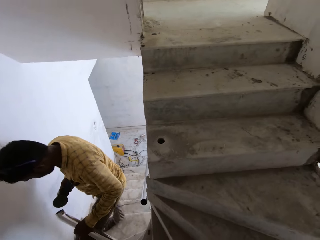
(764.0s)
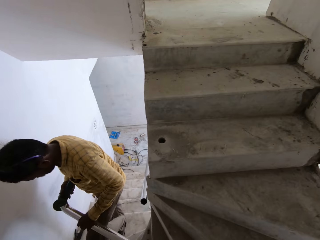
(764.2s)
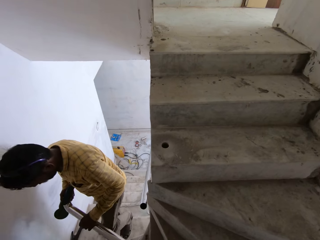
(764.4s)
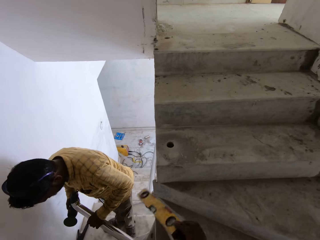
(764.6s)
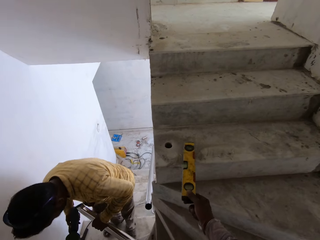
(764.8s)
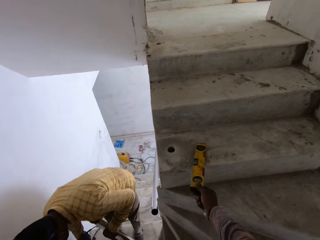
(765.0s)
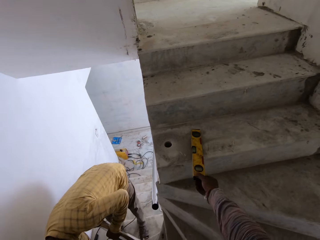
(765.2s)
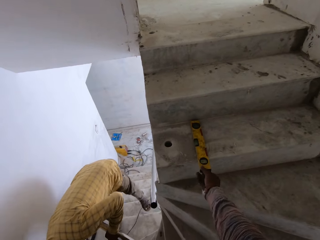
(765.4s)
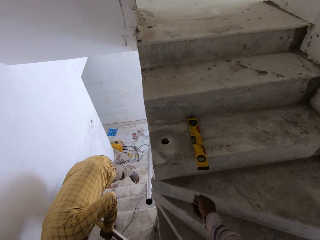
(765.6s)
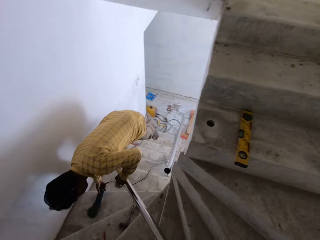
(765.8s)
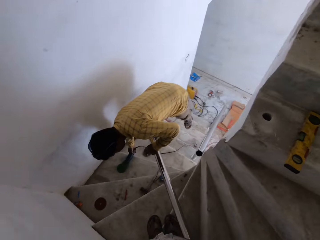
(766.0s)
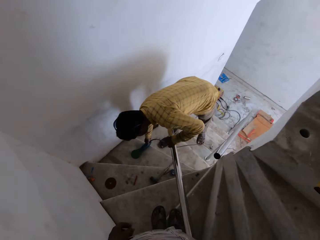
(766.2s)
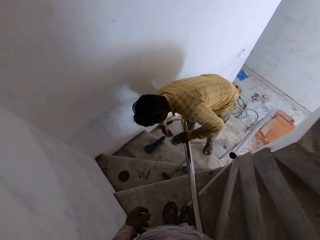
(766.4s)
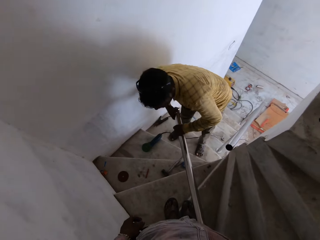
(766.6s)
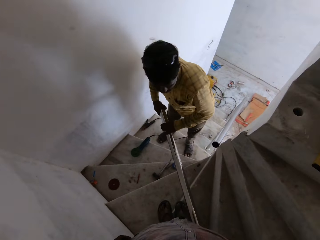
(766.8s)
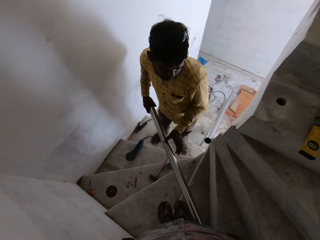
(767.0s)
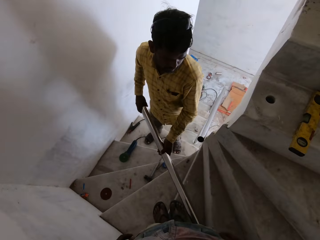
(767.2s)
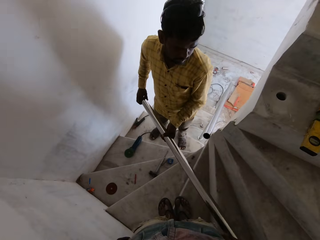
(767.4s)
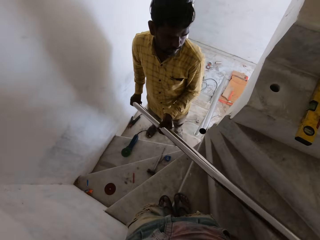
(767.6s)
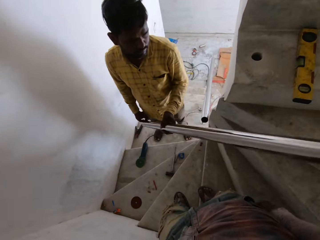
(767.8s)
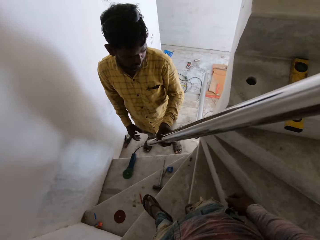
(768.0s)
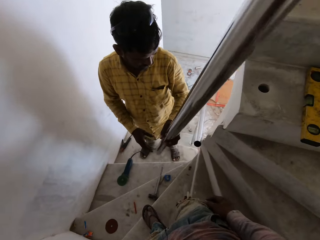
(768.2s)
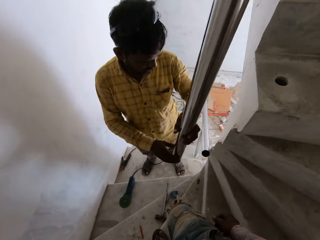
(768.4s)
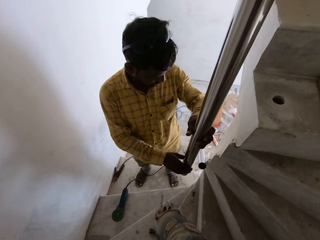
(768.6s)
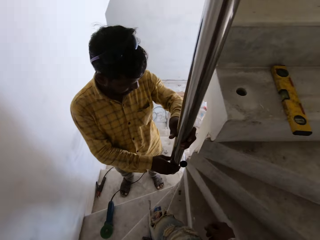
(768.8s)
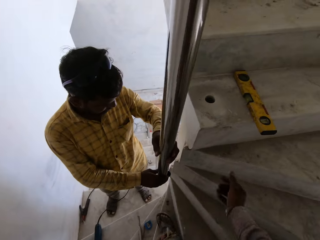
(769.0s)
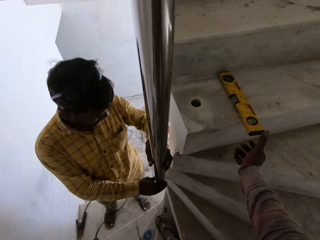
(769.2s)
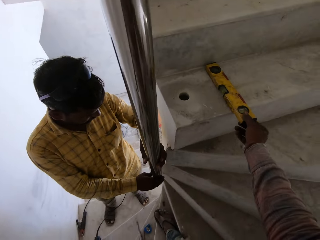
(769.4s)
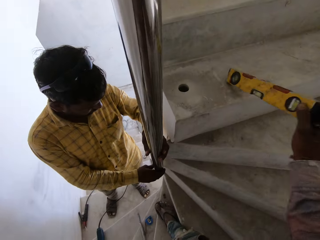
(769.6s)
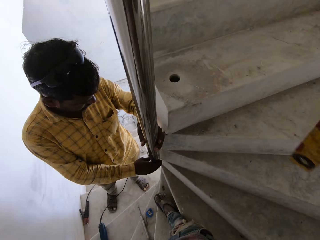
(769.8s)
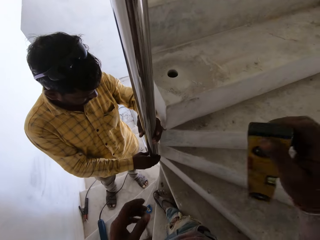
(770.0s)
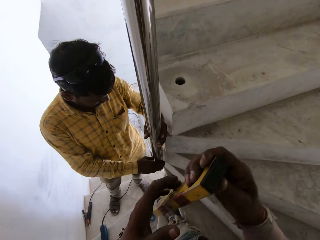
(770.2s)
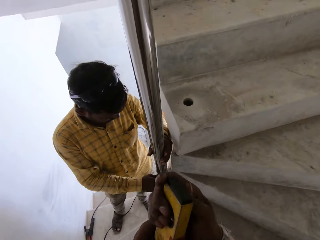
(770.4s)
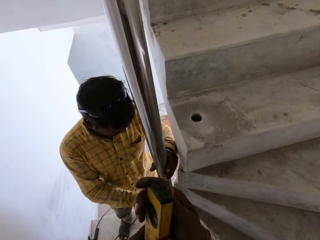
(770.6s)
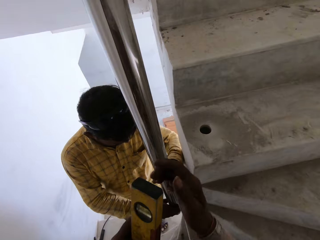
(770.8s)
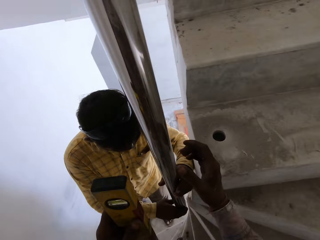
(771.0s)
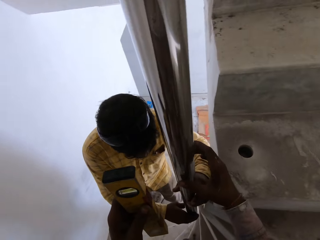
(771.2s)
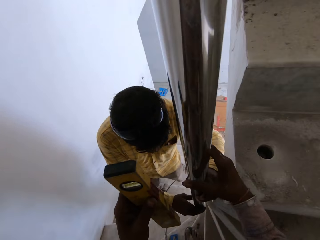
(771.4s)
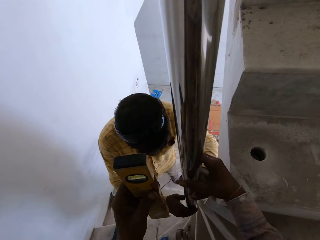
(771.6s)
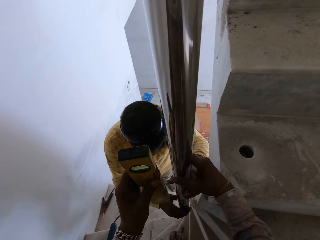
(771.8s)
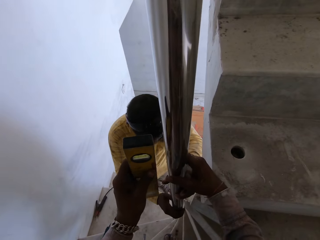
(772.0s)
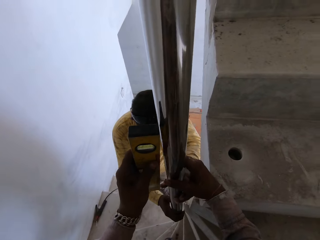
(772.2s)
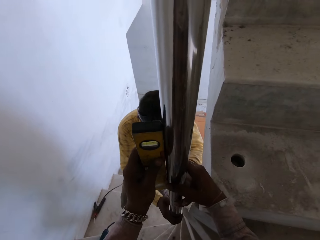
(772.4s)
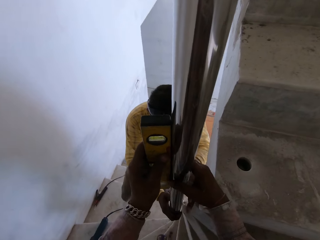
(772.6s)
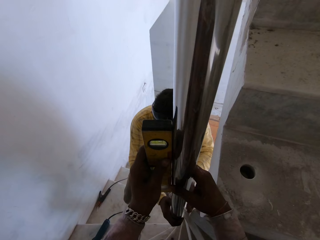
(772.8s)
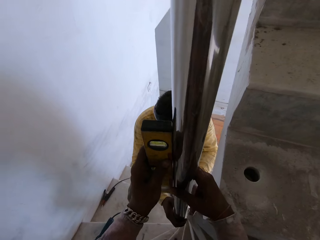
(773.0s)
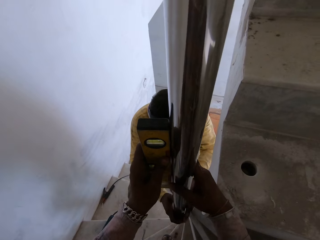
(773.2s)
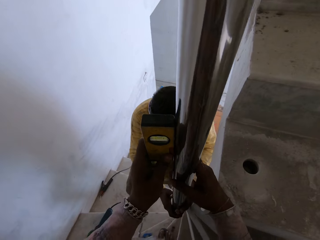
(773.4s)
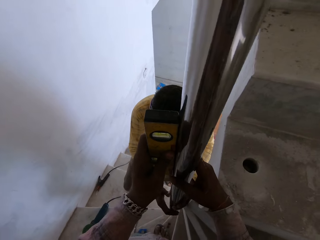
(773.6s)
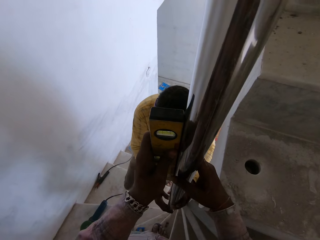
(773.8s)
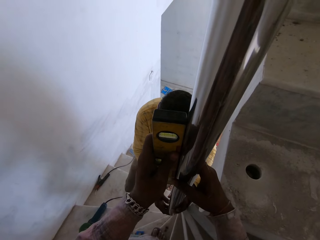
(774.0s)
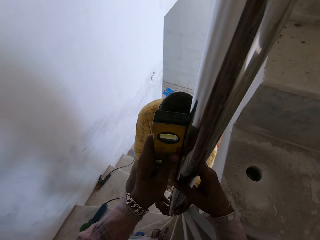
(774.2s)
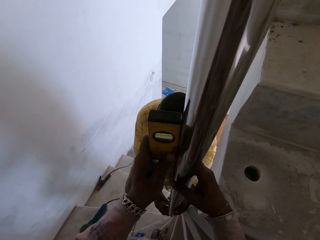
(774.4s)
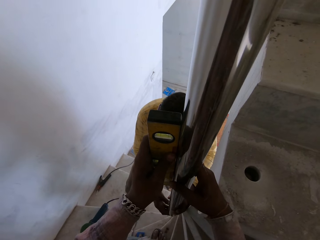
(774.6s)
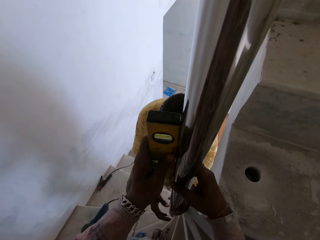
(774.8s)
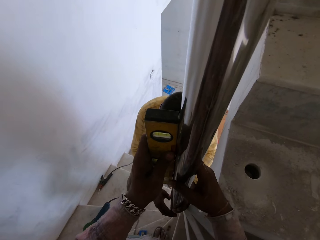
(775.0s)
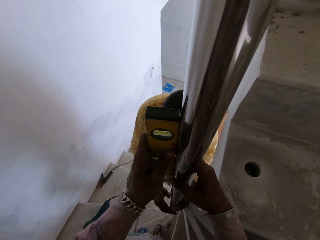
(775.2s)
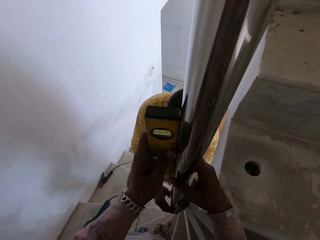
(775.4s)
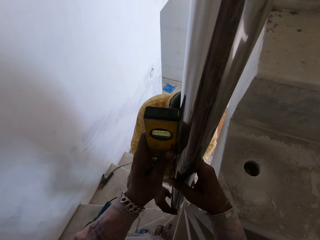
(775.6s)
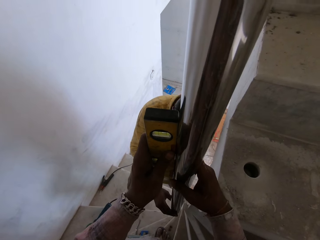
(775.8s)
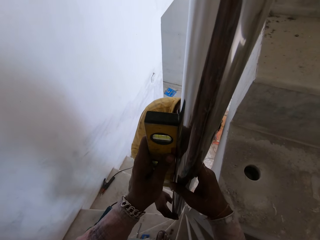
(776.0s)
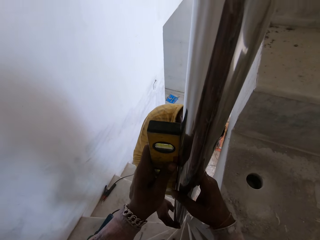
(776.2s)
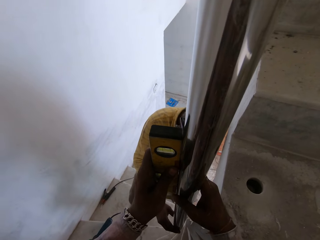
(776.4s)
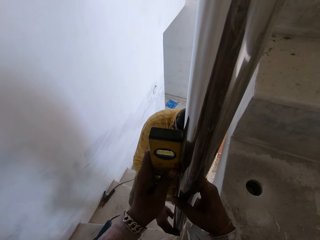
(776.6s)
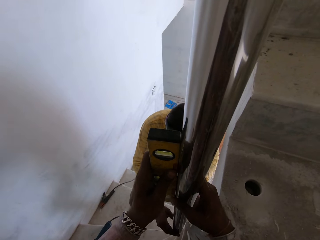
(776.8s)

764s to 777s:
The camera wearer drops the leveler on the staircase with his right hand. The man drops the smoothening machine on the staircase with his right hand, picks the stair rail from the staircase with his hands and places the stair rail on the staircase with his hands. The camera wearer picks the leveler from the staircase with his right hand. He passes the leveler from his right hand to his left hand. He places his right hand on the stair rail. He places the leveler on the stair rail in his right hand with his left hand. He measures the metal.

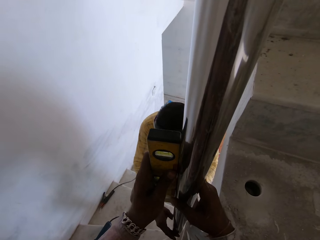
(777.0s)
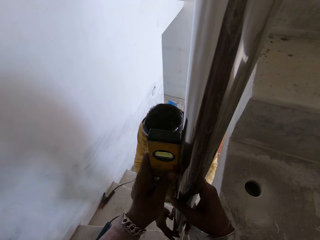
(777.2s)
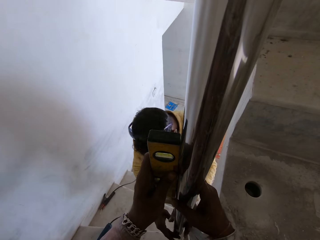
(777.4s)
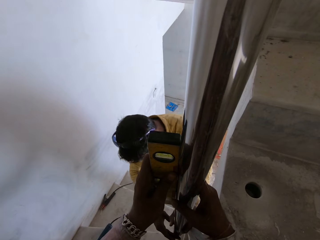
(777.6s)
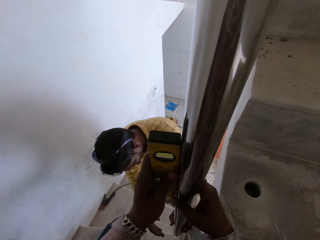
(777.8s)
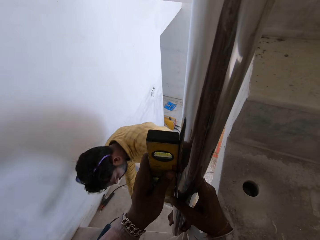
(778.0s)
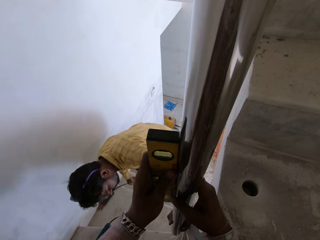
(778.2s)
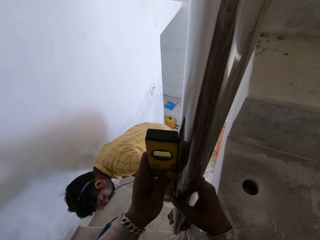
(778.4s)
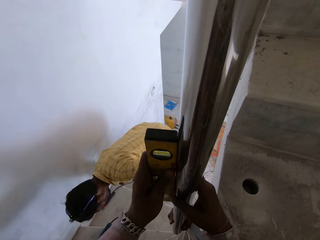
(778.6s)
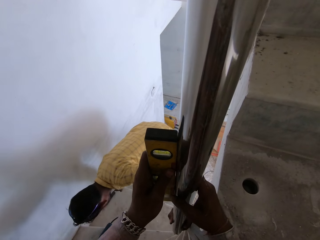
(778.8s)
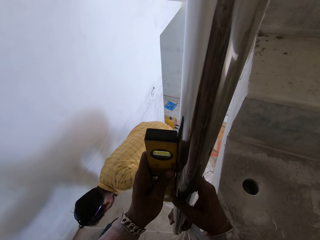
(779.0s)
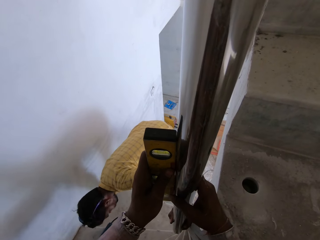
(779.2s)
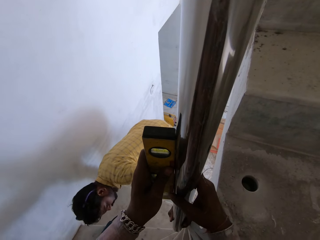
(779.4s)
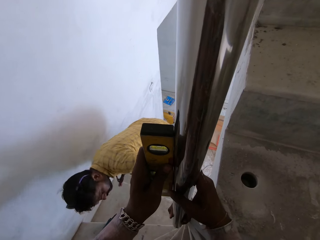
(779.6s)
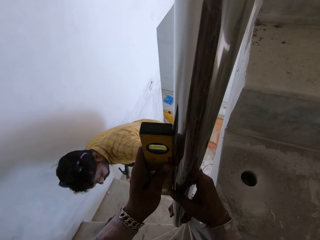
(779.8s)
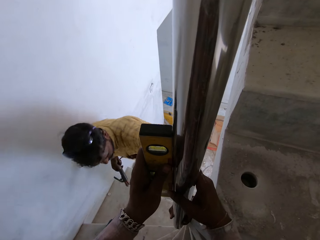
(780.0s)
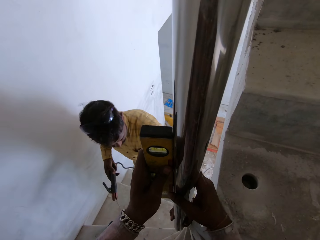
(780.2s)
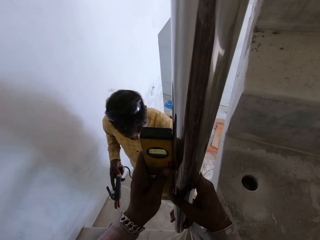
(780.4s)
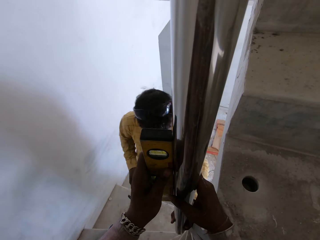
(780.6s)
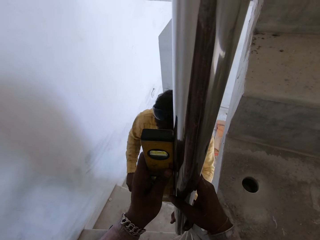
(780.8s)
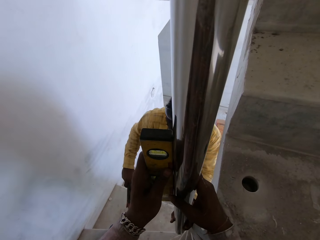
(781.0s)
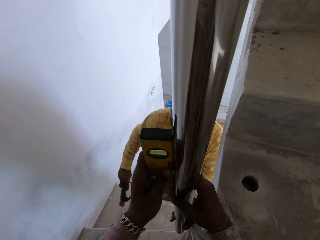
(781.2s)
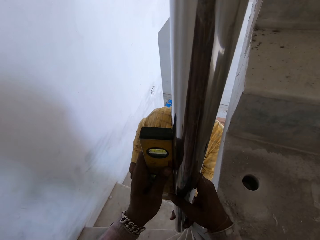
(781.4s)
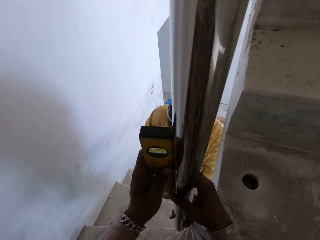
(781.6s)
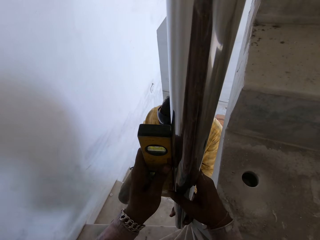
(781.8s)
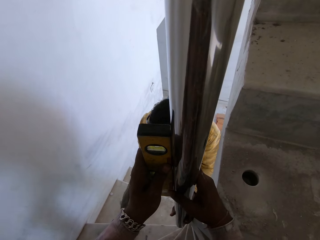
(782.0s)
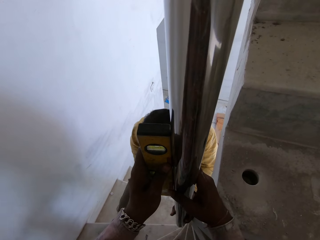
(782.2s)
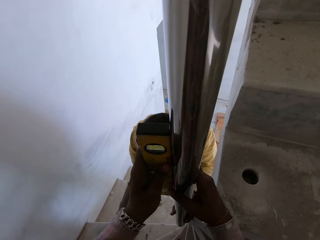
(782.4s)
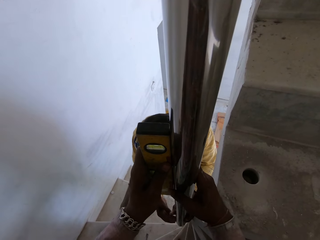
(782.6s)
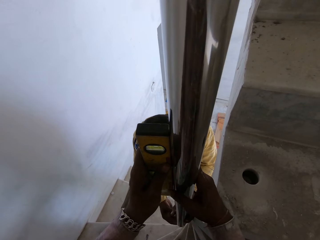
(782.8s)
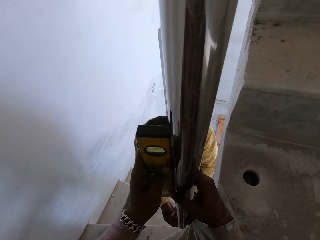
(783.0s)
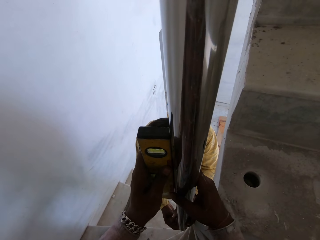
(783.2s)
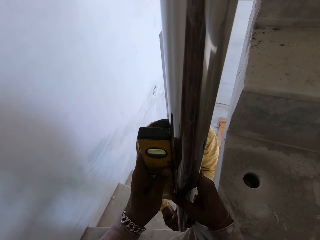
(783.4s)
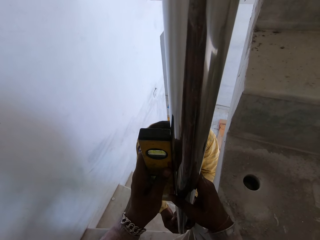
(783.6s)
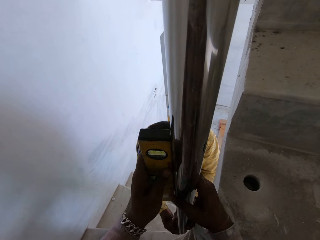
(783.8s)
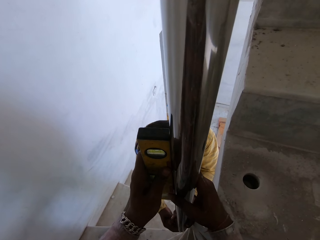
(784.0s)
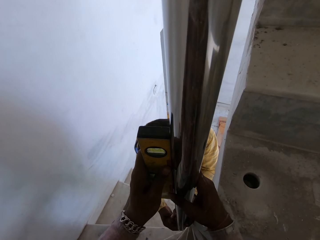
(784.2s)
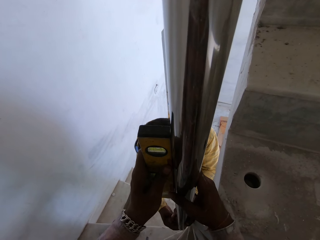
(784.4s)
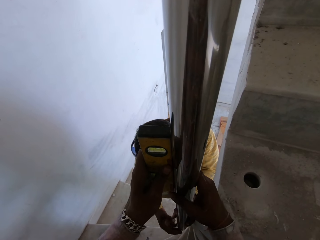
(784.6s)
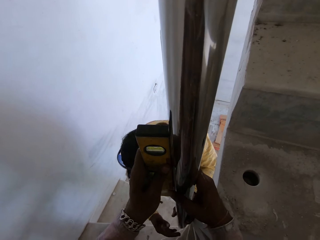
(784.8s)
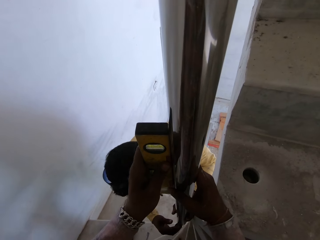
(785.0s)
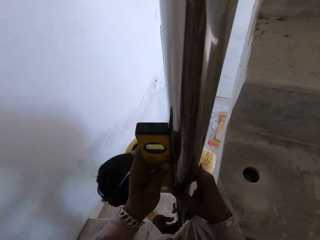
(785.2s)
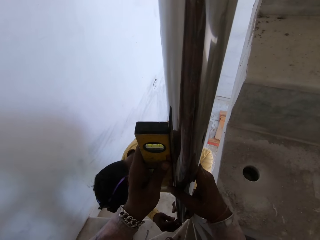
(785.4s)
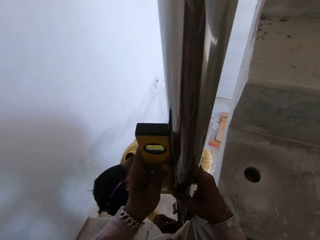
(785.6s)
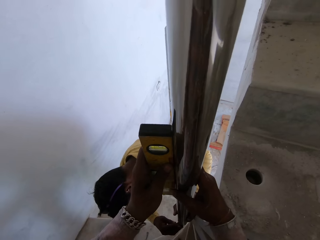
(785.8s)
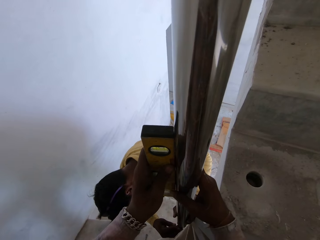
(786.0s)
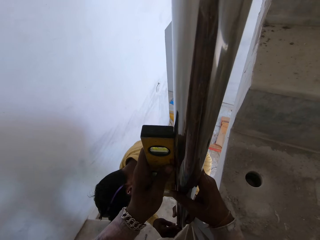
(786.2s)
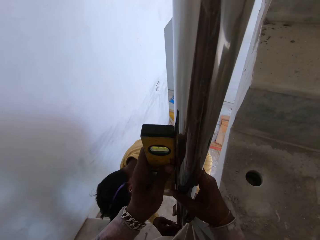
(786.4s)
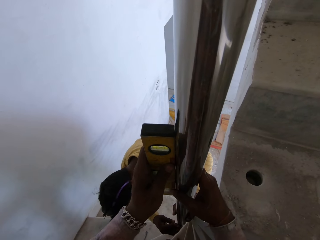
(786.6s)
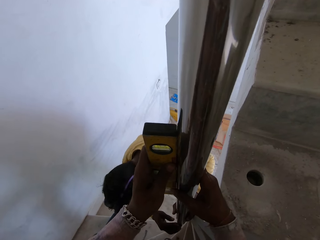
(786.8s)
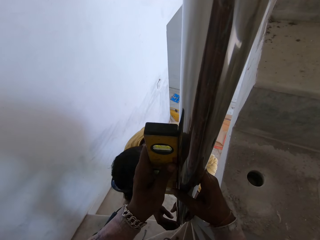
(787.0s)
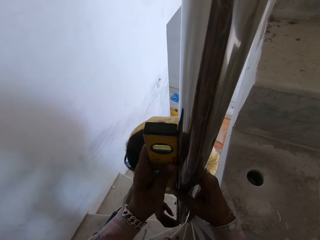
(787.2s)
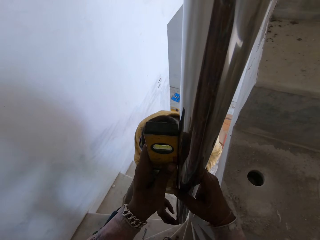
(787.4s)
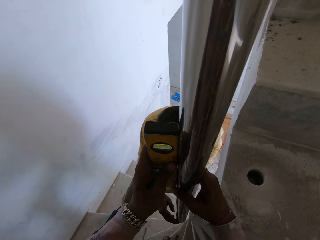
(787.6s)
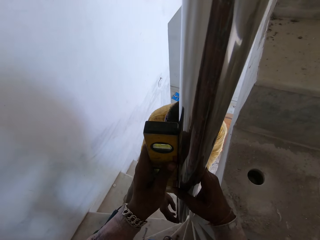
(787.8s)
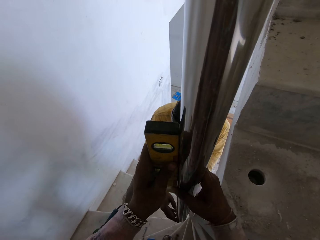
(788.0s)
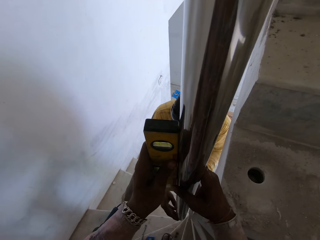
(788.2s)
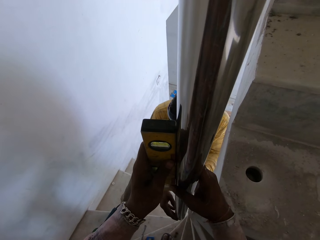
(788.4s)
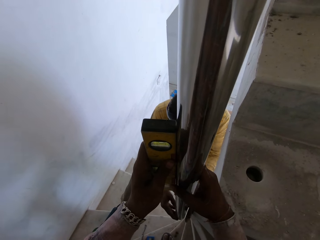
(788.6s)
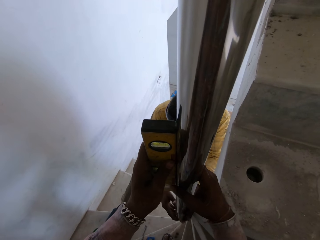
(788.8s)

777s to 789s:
The man picks a welding machine from the staircase with his right hand. The man adjusts the stair rail on the staircase with his hands and fixes the metal.
